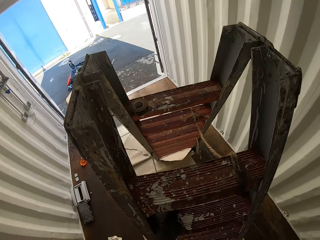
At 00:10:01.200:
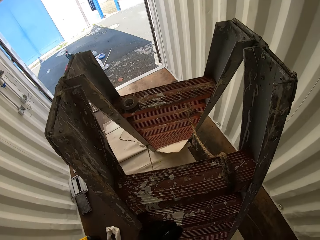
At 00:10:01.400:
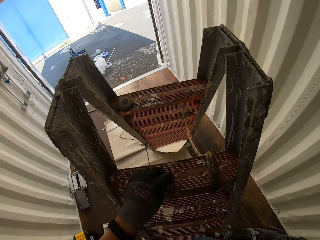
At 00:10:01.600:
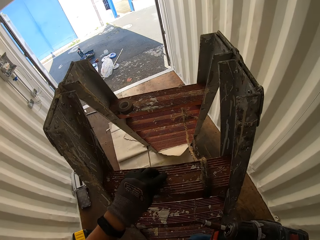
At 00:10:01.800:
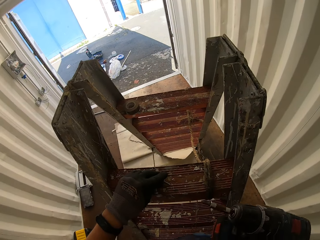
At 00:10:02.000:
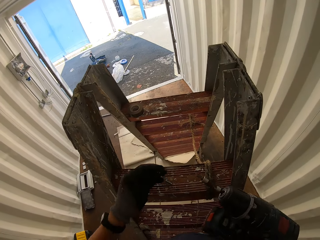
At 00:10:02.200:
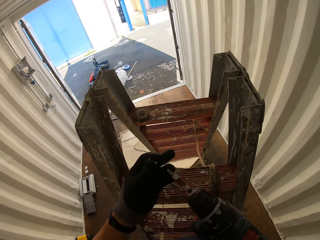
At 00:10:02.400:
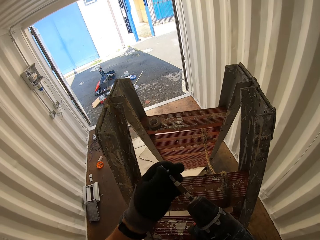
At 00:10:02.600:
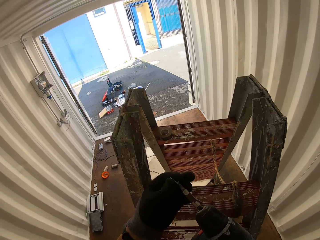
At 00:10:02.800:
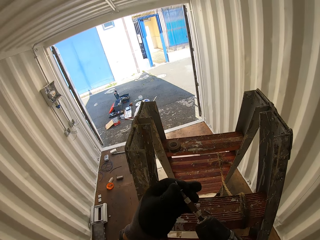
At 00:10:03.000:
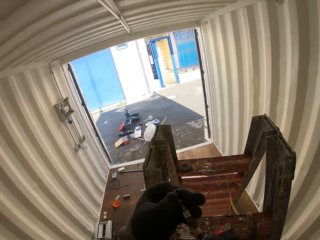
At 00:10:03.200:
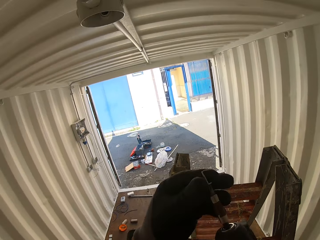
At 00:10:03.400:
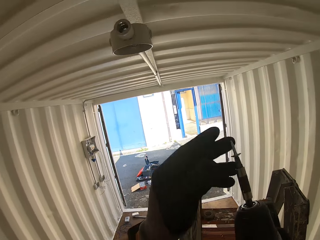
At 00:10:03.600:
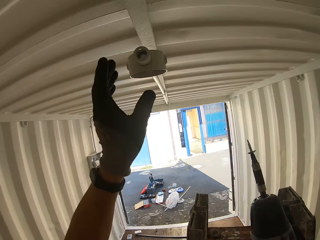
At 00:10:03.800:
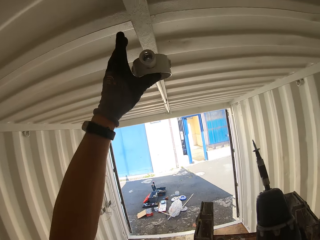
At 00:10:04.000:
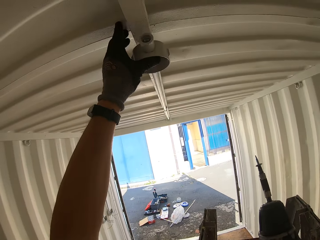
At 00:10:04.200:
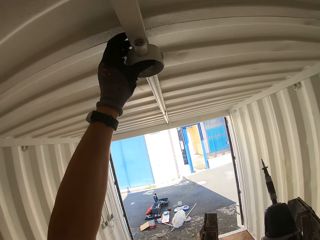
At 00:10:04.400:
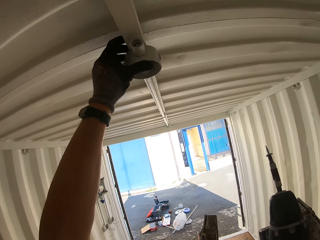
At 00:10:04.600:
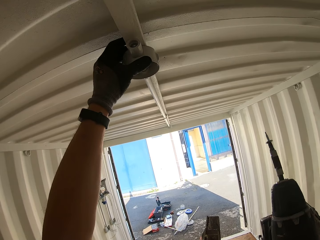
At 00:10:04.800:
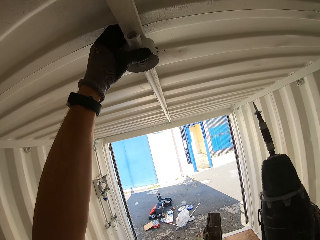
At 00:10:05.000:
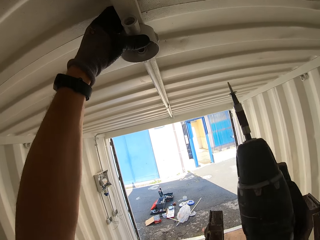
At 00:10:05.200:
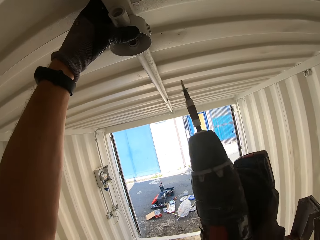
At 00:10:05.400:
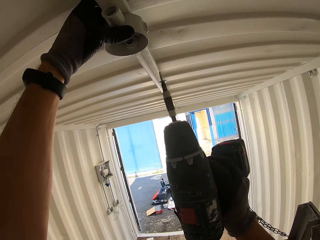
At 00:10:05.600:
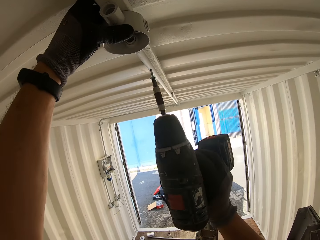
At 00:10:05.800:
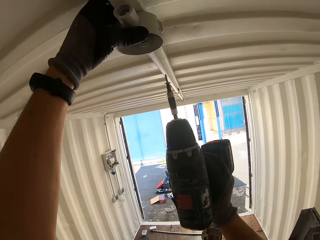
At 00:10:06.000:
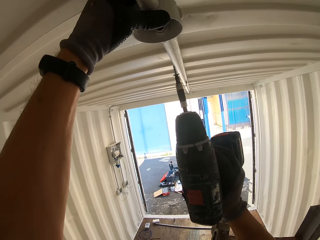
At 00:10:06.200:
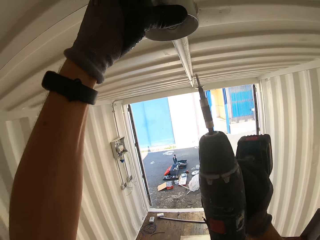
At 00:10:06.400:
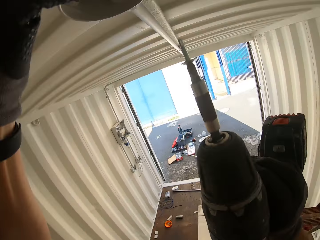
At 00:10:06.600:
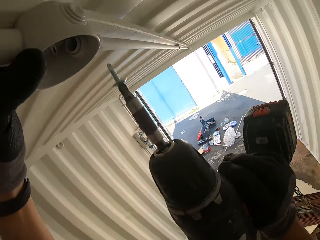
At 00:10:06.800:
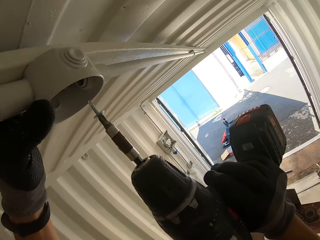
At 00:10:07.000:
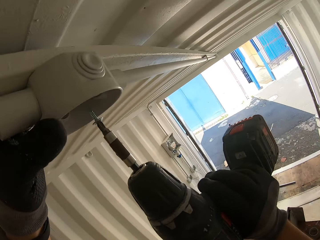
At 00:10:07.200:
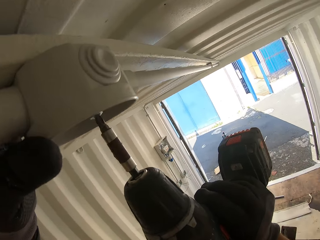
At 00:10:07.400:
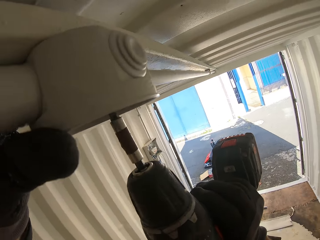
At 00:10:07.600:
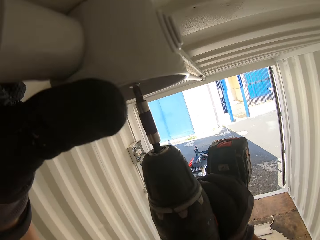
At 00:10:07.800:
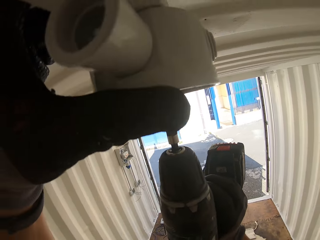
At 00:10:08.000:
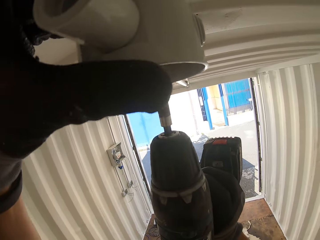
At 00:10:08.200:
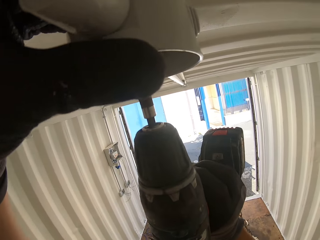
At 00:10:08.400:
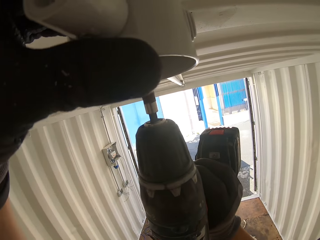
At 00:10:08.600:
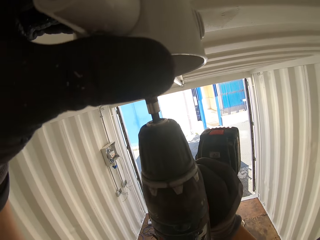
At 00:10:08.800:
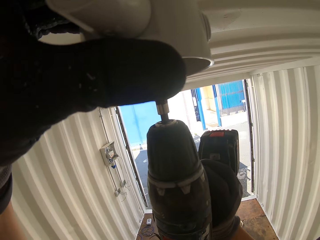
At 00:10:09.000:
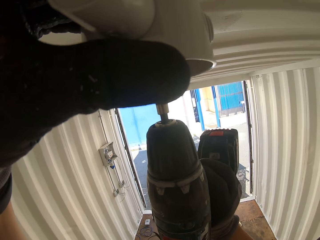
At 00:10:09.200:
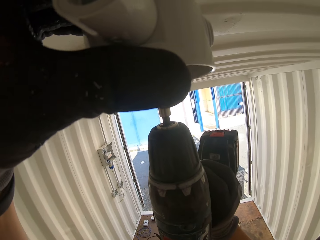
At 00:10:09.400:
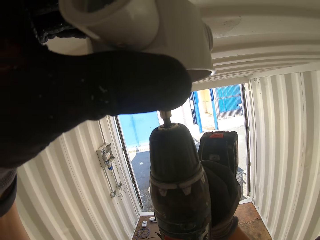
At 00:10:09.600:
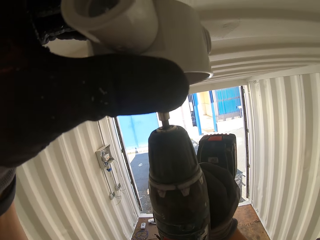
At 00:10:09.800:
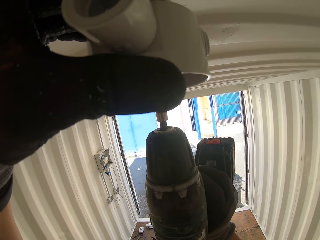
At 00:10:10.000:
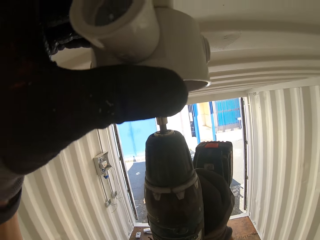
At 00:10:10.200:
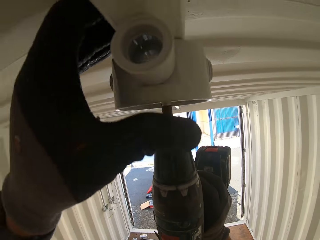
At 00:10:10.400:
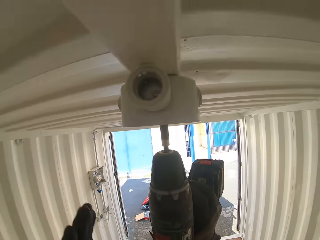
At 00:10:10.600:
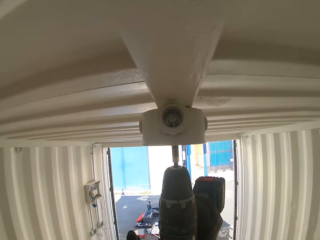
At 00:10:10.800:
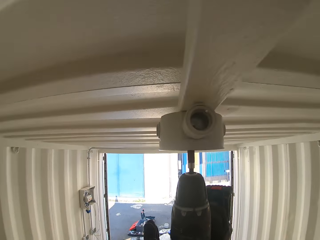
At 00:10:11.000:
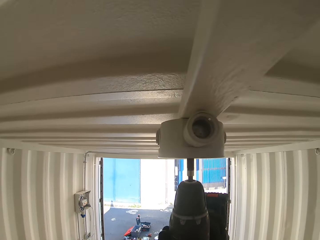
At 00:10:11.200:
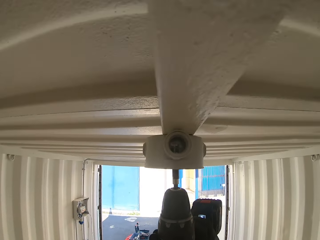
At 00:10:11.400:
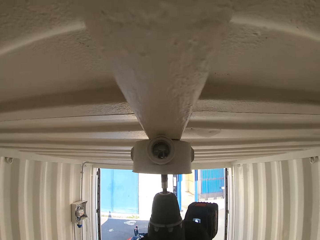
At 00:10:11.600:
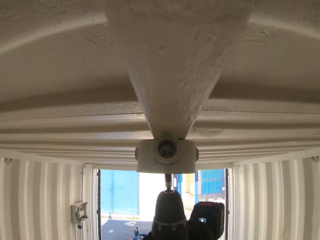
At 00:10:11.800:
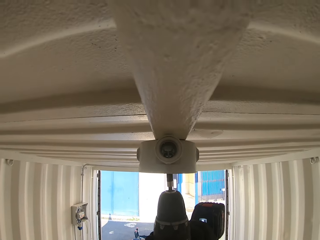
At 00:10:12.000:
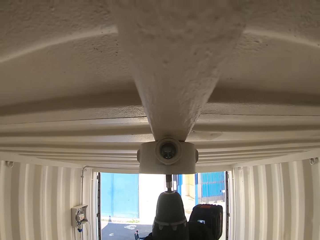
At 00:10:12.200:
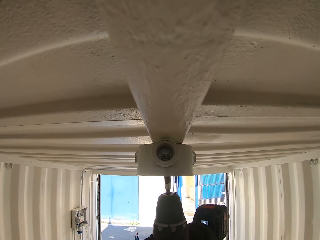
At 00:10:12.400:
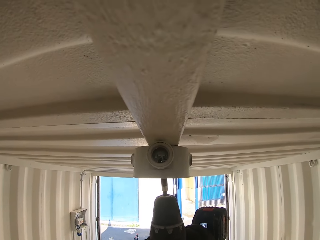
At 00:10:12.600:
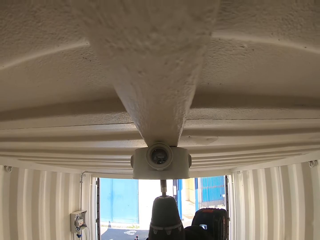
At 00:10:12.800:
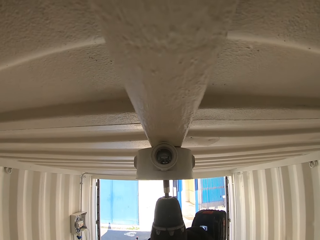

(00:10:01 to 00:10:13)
The camera wearer puts the screw on the ladder. They fit the screw on the drill. They hold a pipe. They drill metal on the upper part of the Conex.

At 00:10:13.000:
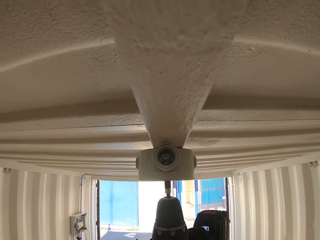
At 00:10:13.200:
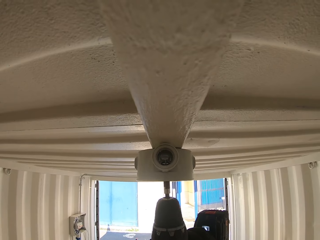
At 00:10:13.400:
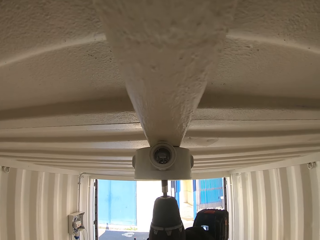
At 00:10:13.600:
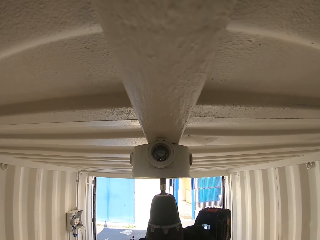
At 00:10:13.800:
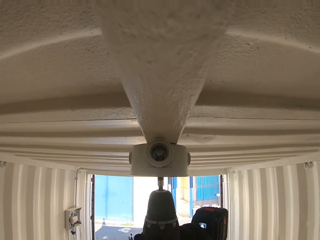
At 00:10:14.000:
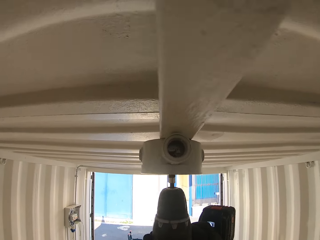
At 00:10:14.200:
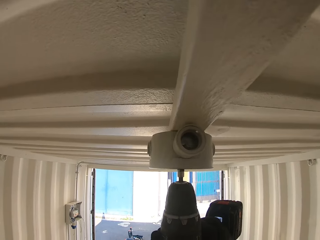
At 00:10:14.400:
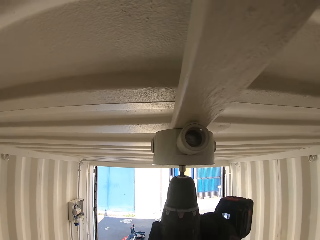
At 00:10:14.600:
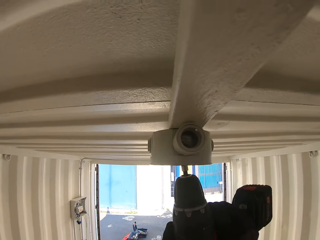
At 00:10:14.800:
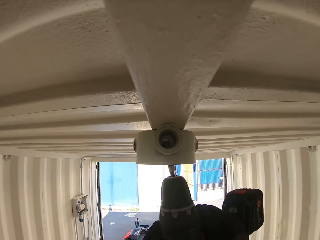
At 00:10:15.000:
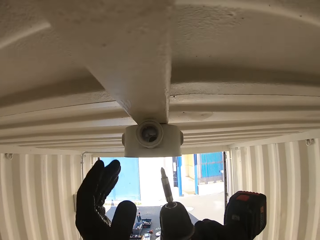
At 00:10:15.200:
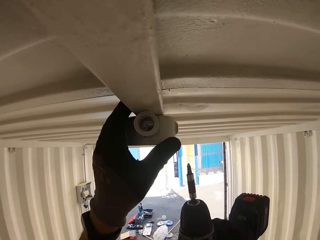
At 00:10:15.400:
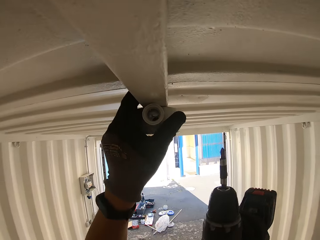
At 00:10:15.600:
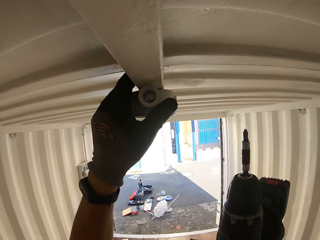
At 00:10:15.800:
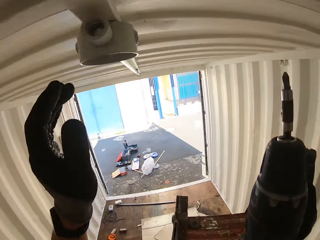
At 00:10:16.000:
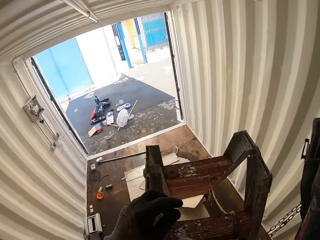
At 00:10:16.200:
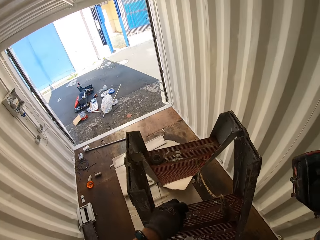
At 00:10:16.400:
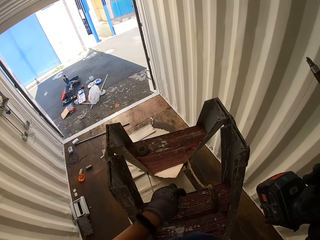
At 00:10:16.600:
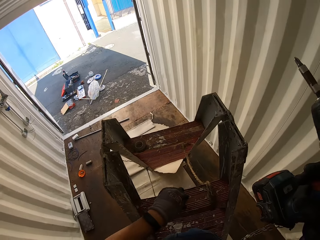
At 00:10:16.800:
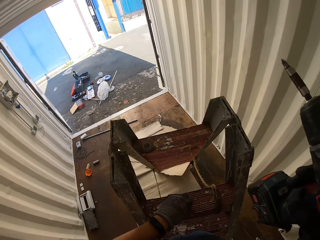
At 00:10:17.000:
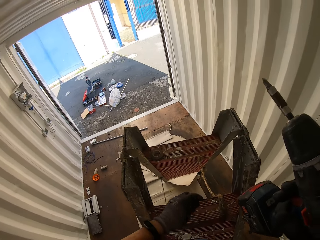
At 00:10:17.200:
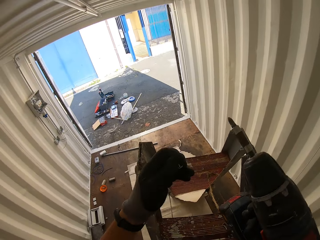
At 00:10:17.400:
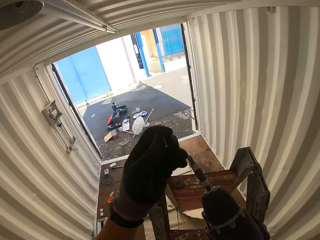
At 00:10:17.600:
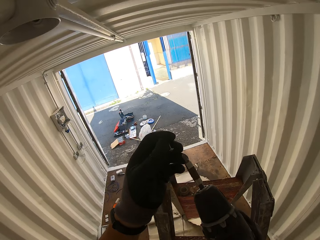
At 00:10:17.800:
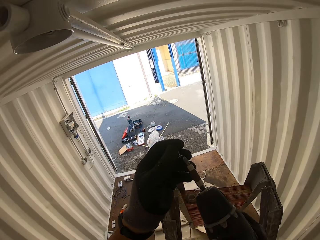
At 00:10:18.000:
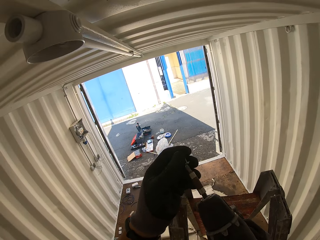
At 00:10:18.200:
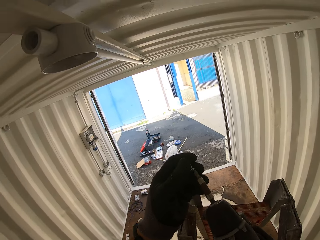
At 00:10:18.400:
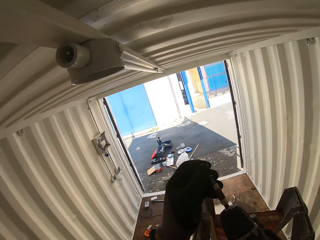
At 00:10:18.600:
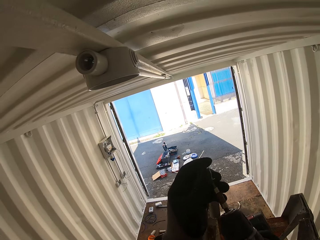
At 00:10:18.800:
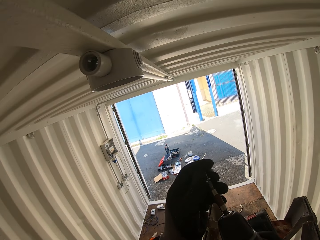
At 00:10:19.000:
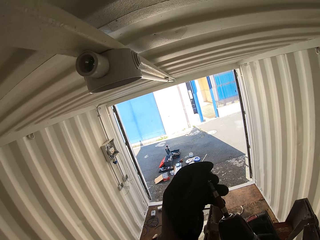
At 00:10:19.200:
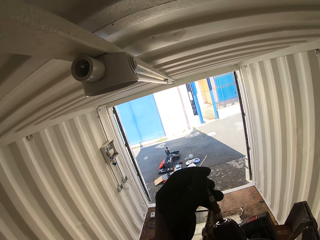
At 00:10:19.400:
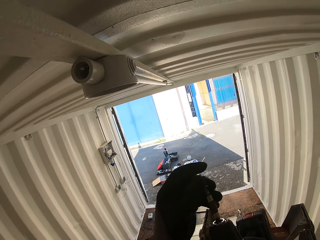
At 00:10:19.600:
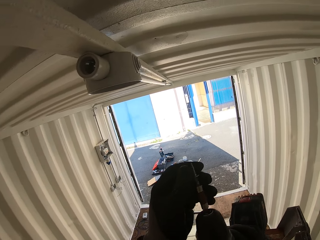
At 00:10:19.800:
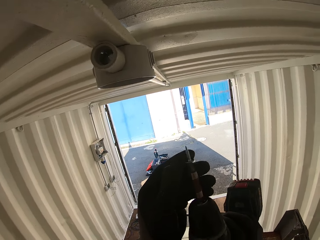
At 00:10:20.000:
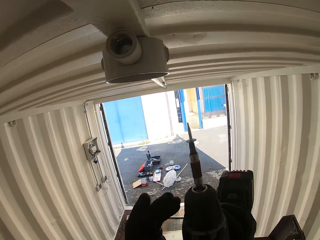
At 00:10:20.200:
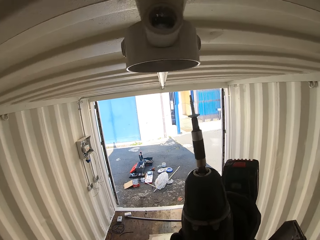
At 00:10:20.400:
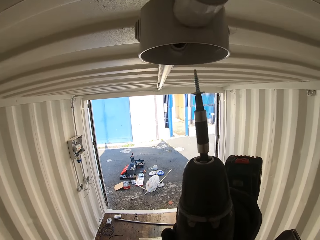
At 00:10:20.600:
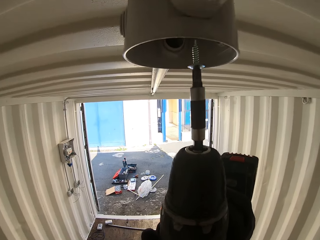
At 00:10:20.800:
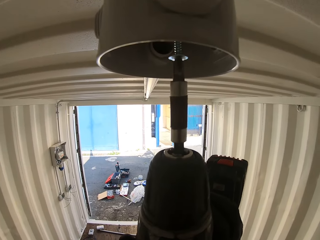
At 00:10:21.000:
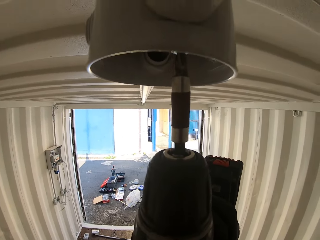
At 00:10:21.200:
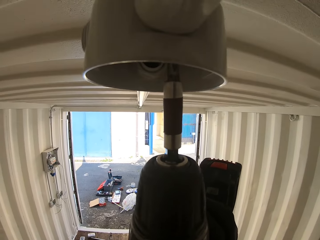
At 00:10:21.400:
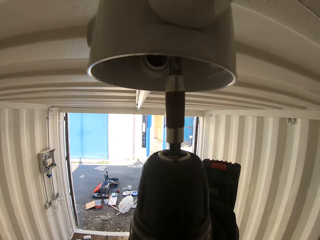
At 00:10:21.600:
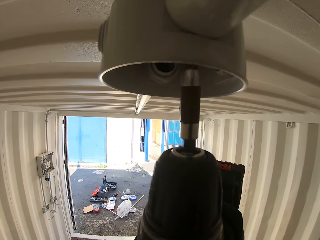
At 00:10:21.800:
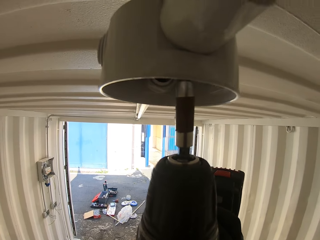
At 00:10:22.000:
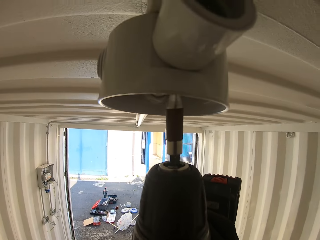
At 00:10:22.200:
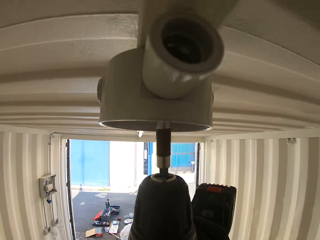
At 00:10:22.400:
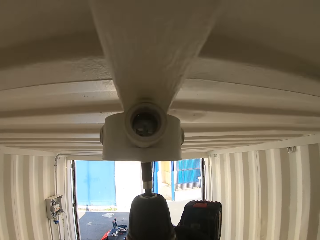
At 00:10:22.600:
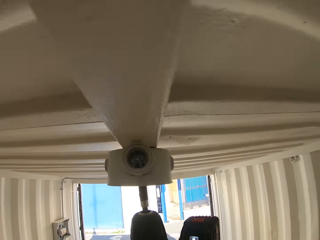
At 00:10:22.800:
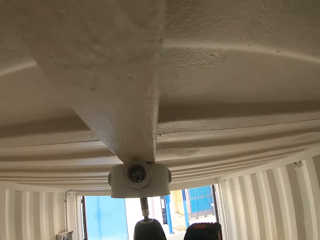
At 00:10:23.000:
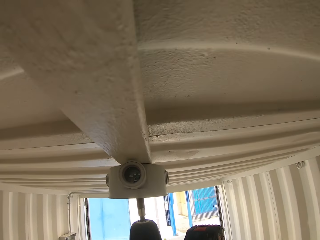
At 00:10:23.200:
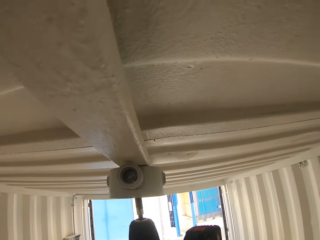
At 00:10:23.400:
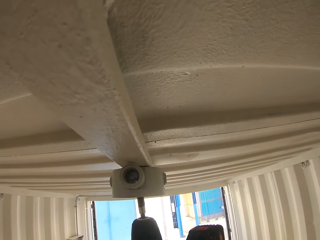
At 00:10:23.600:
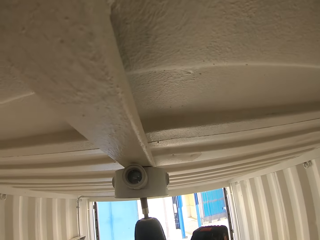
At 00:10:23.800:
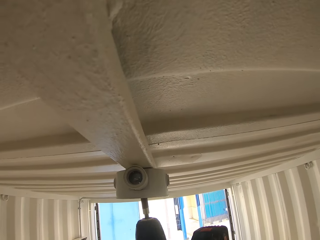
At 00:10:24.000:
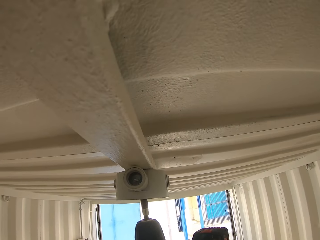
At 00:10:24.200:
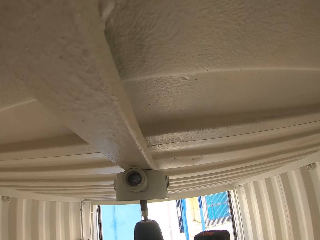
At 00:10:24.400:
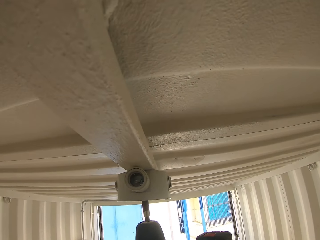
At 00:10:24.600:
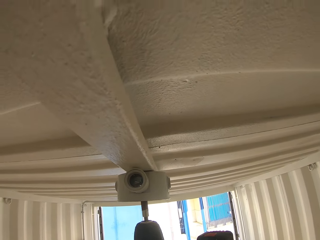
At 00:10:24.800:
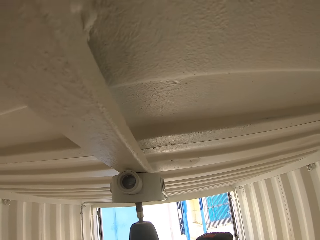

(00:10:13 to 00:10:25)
The camera wearer picks a screw on the ladder. They look around the pipe. They fit the screw on the drill. They drill metal on the upper part of the Conex.
